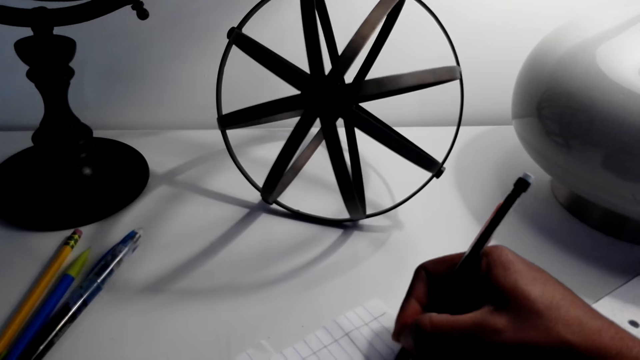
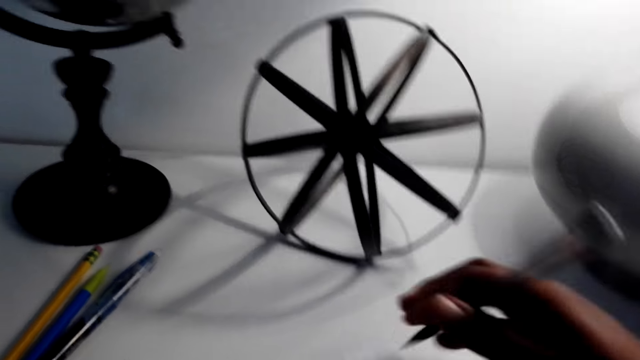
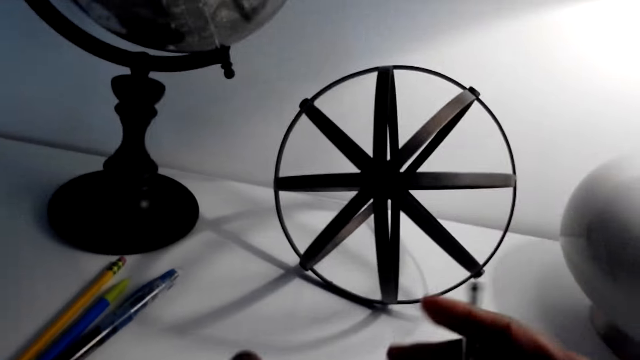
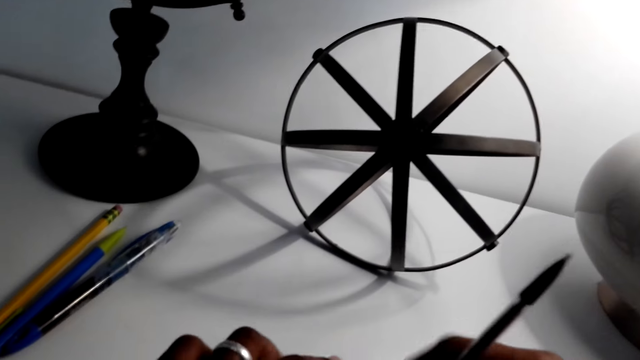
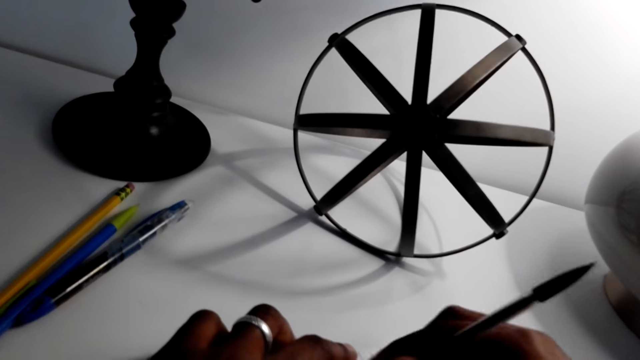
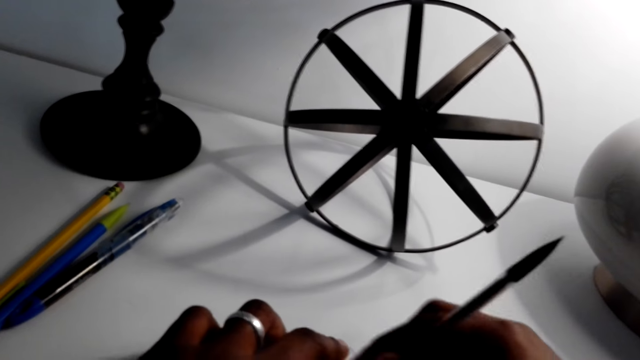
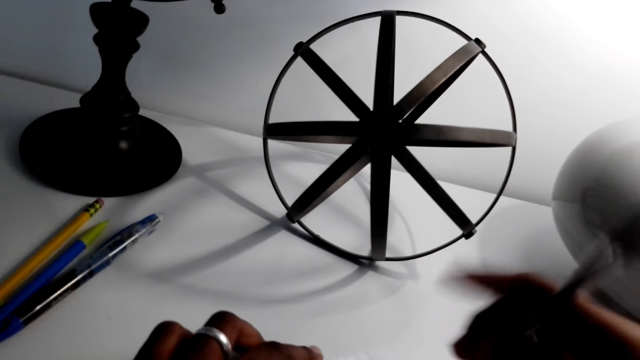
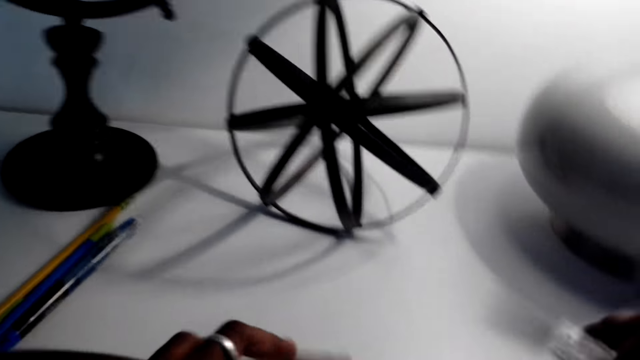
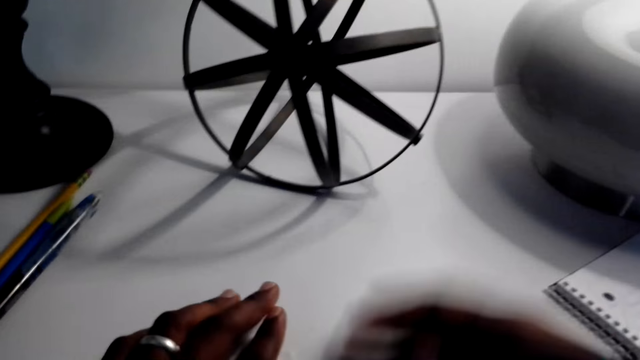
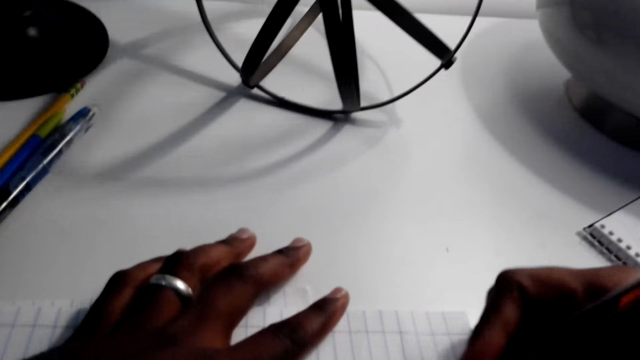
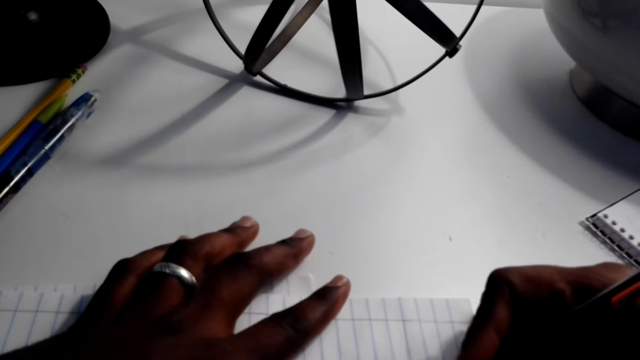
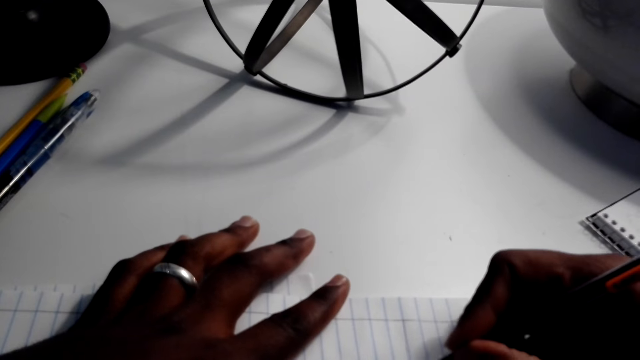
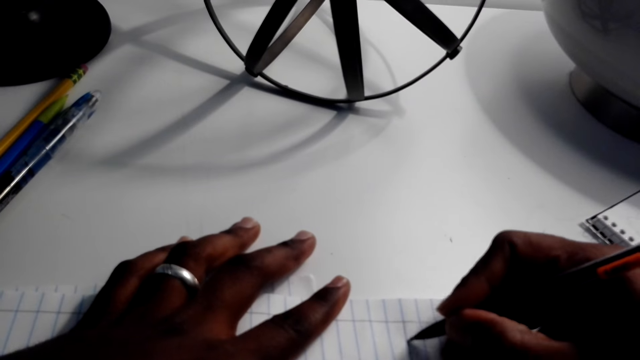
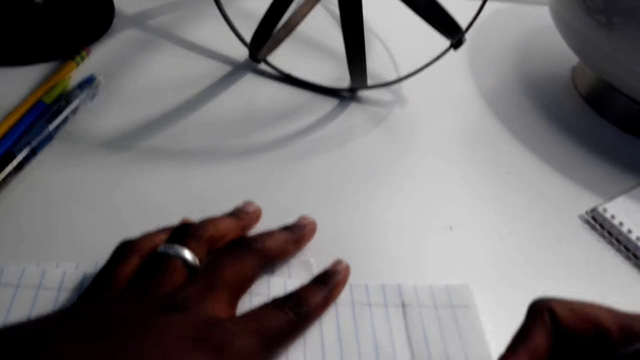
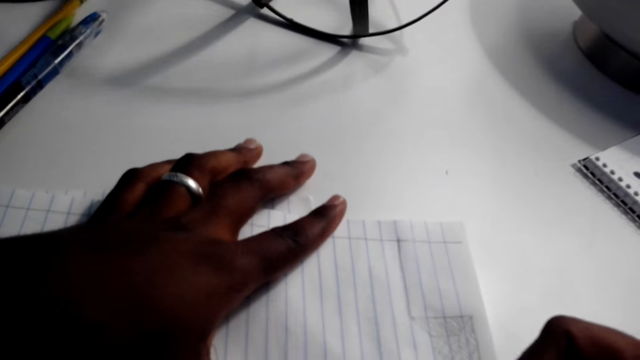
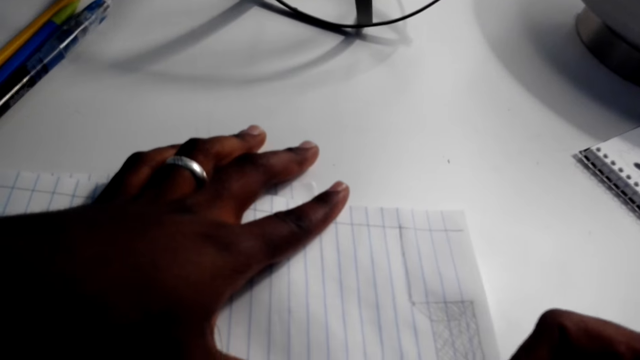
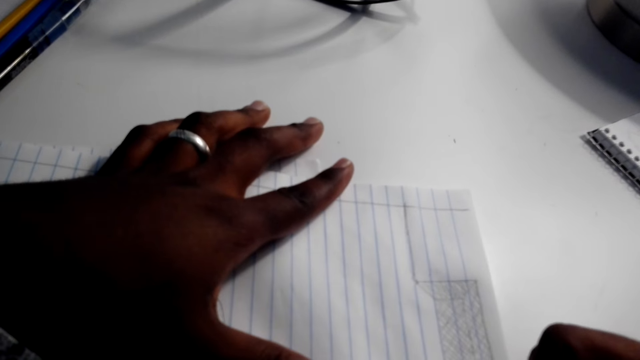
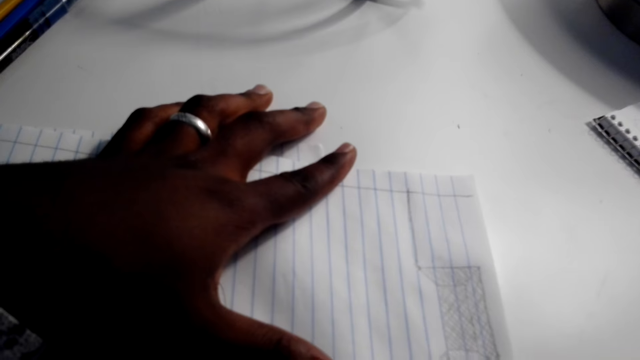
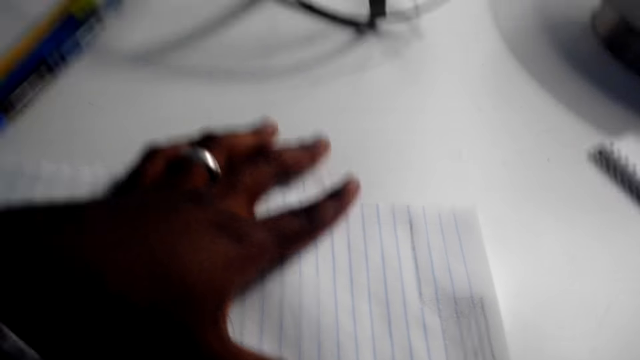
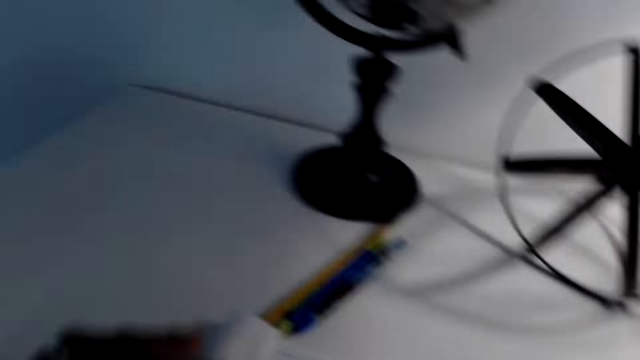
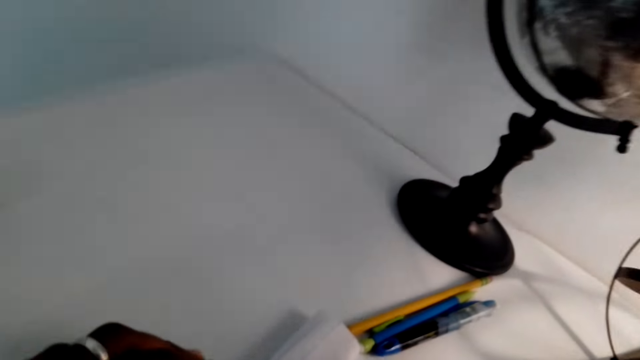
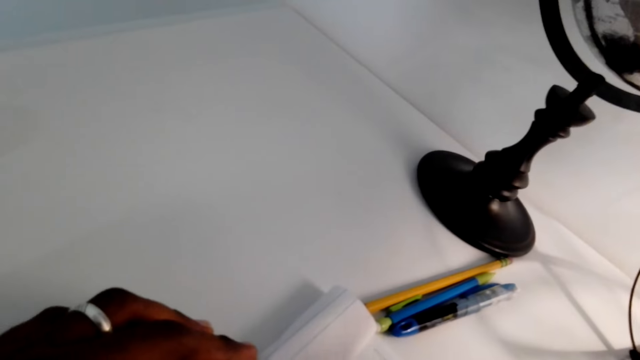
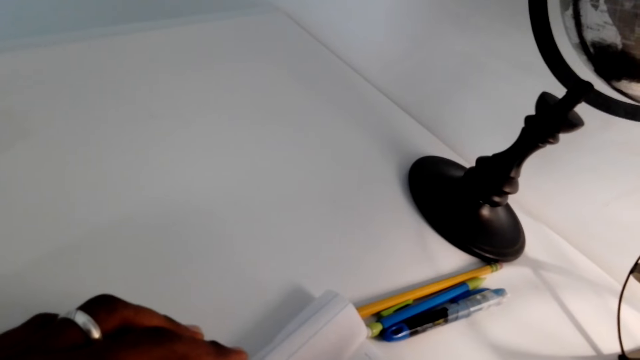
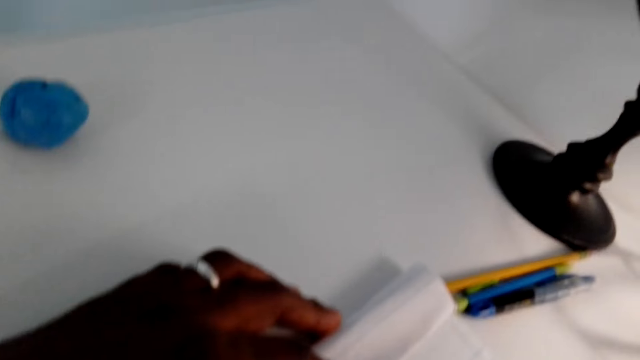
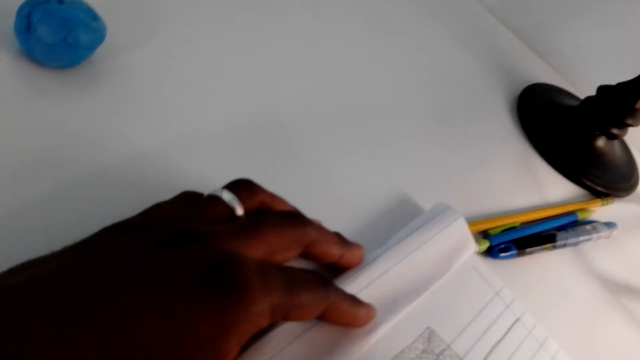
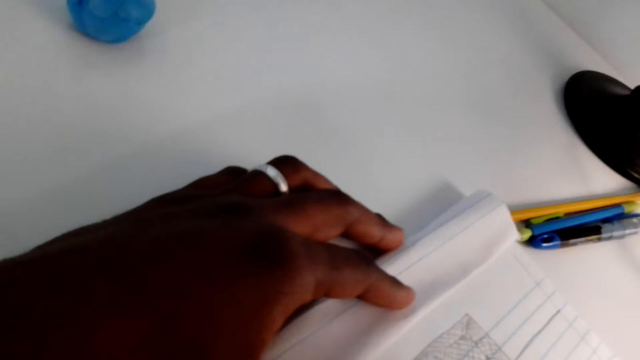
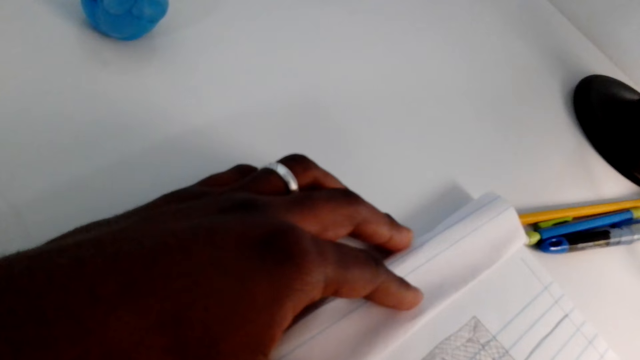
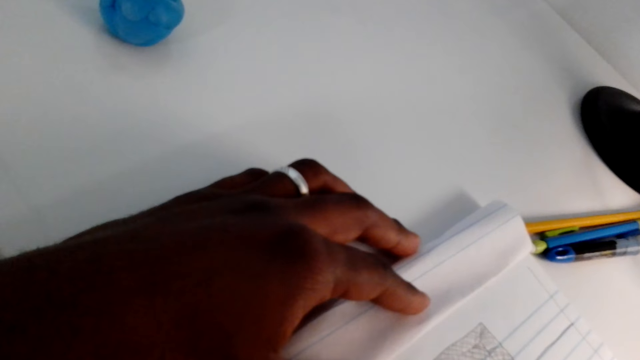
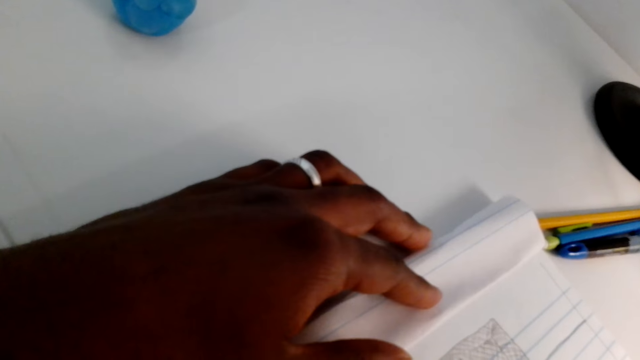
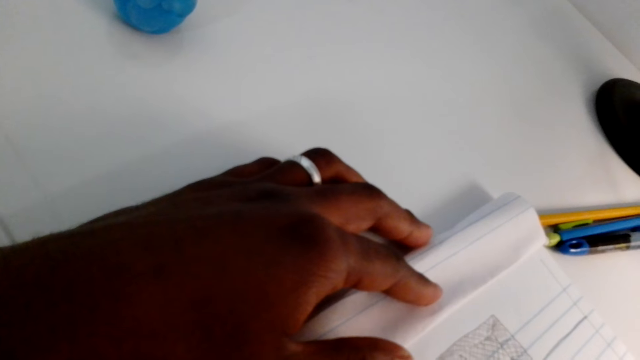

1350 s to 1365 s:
The camera wearer turns a pen. They erase. They rub on a drawing paper. They wipe the paper. They draw on the paper with the pen. They move arms. They move to the left. They draw on the paper with the pen.

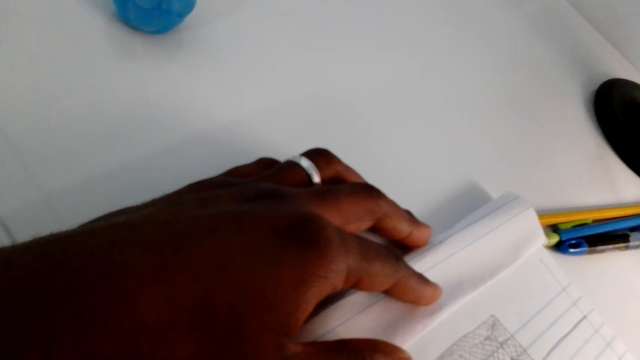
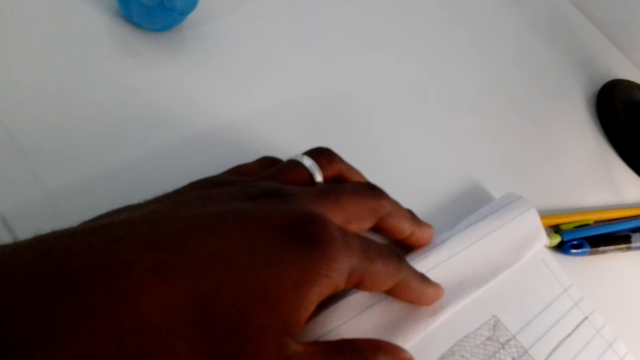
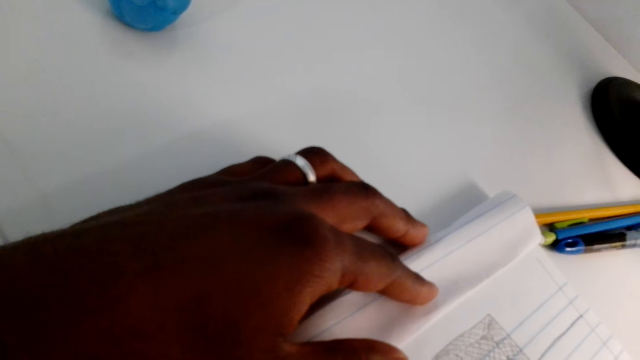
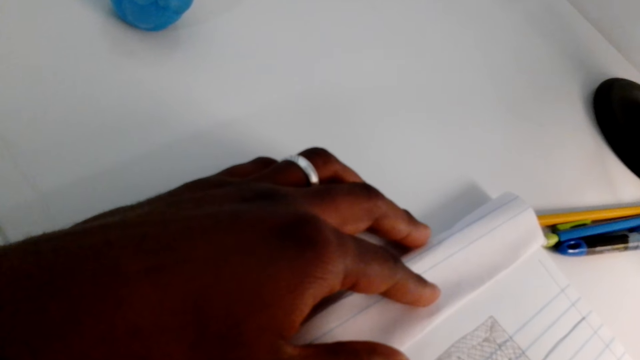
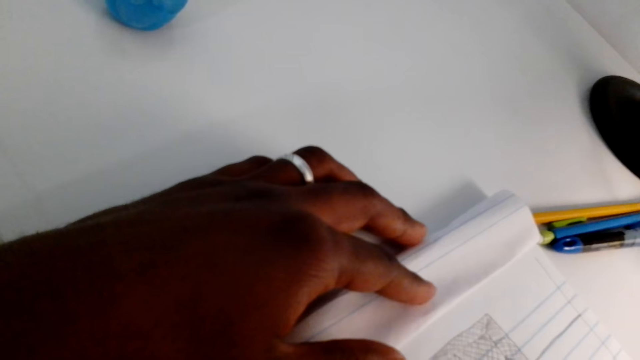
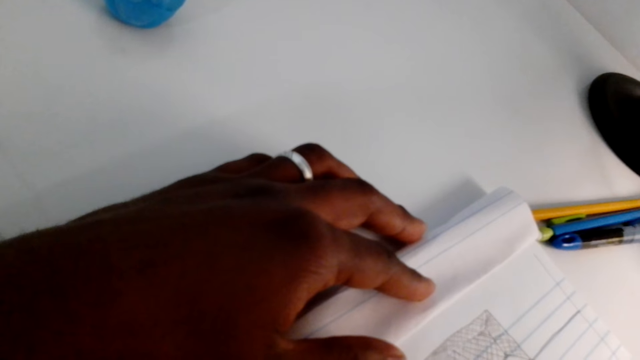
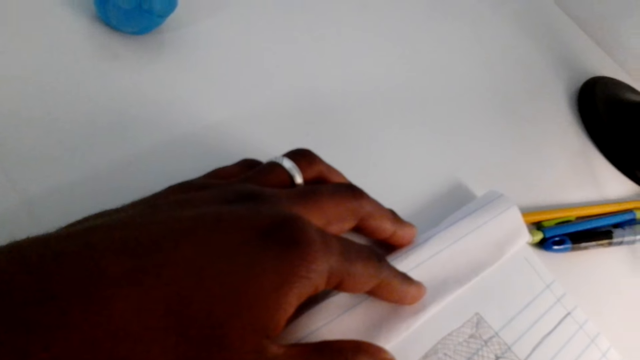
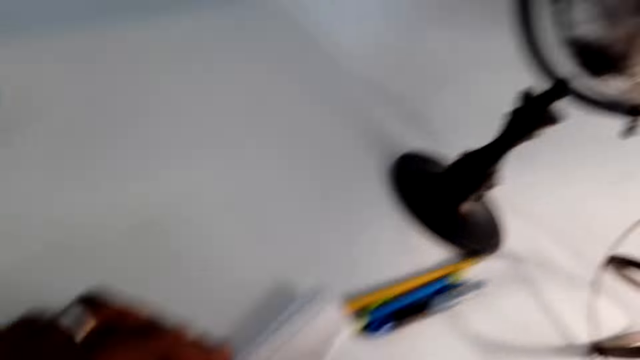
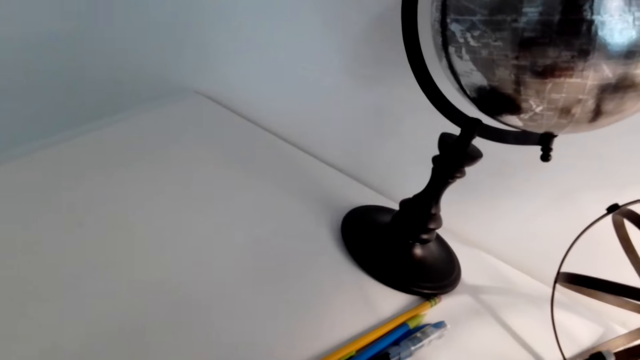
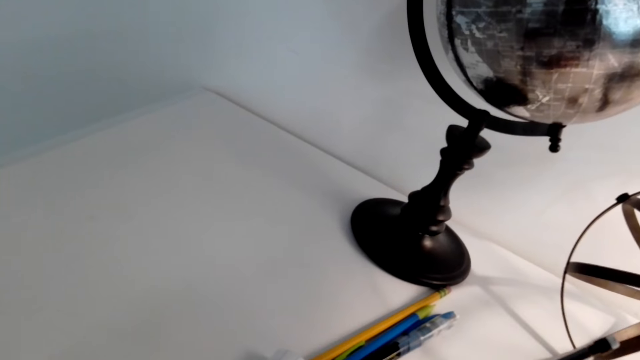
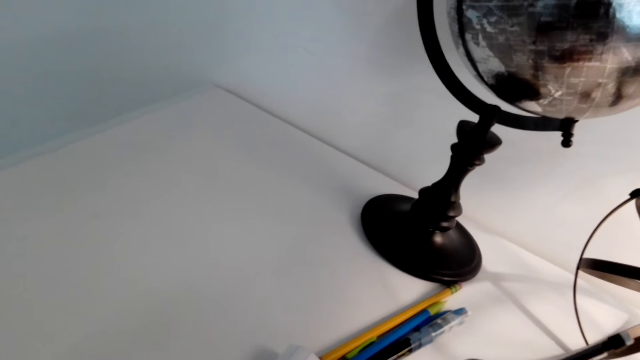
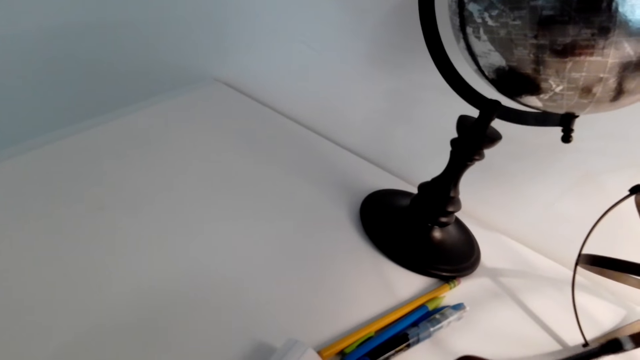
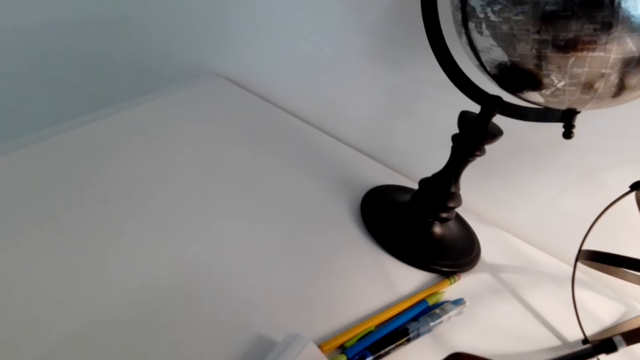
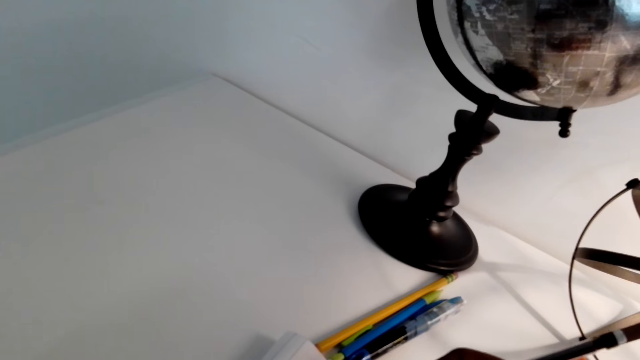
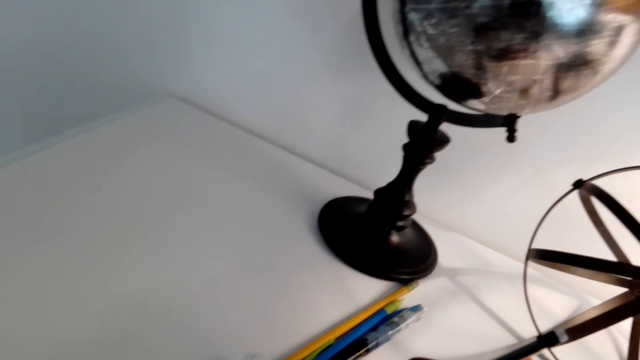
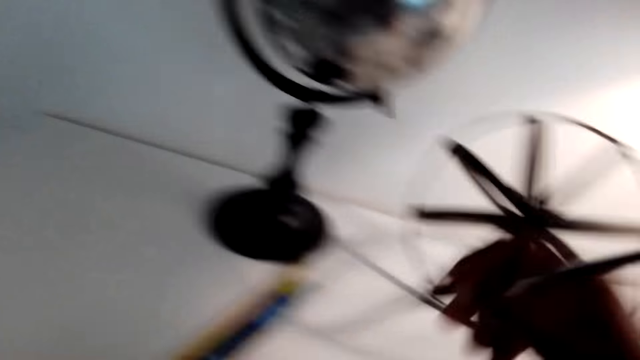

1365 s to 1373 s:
The camera wearer speaks. They interact with a man.
